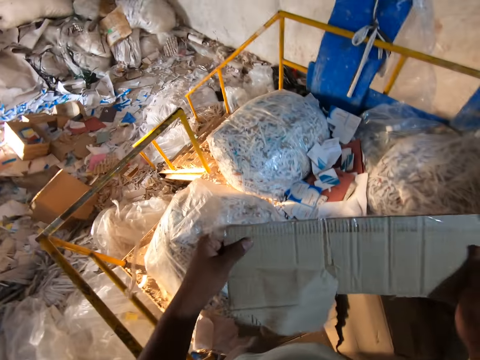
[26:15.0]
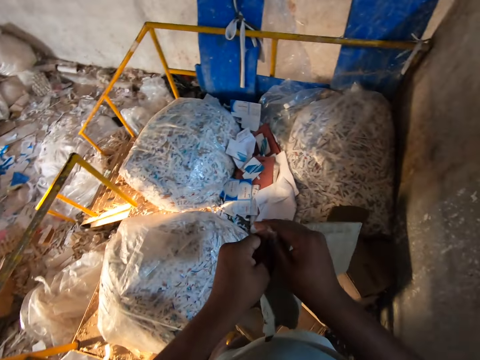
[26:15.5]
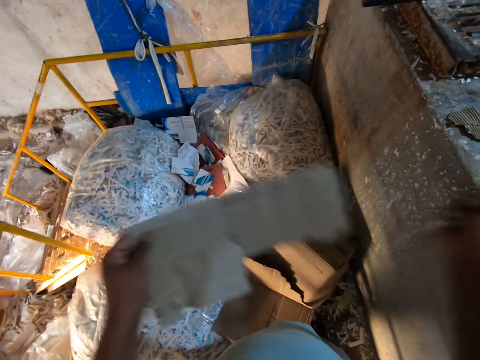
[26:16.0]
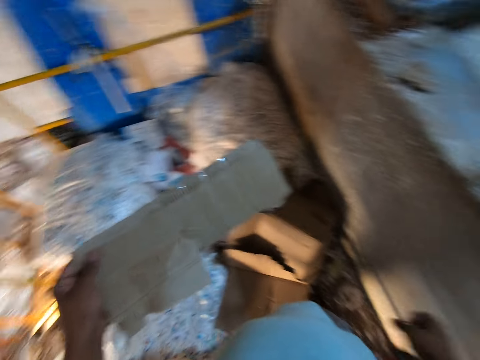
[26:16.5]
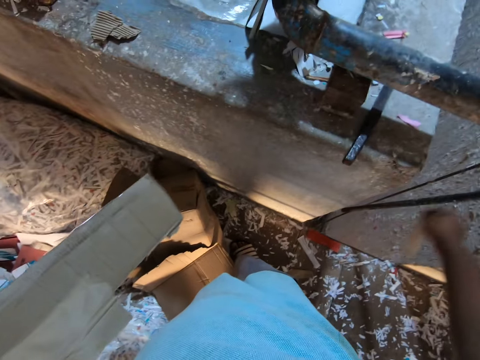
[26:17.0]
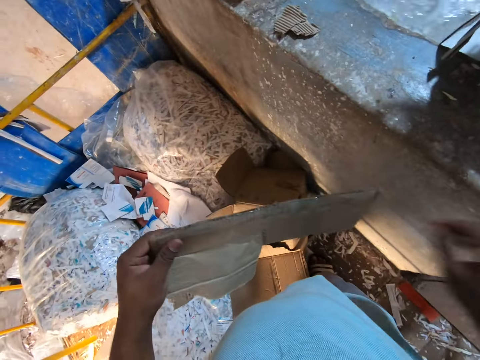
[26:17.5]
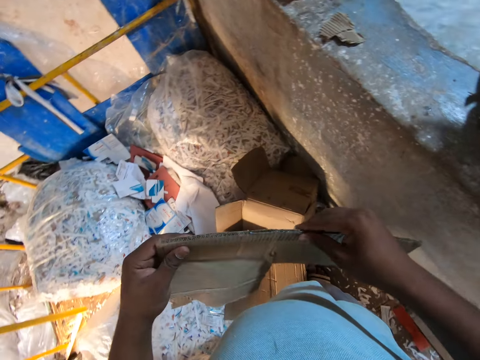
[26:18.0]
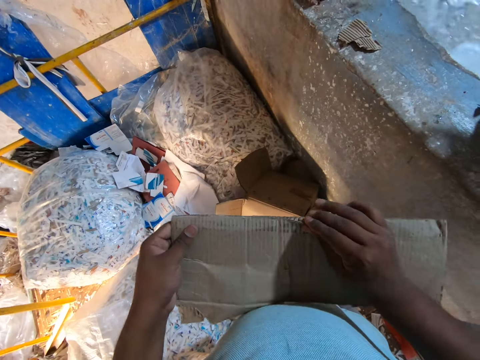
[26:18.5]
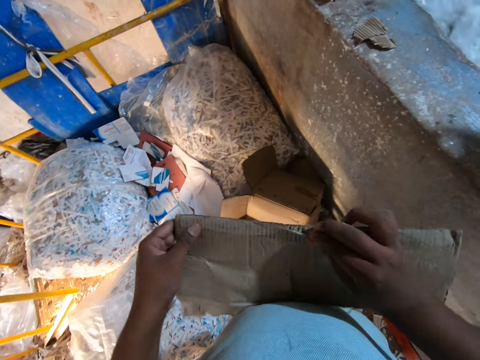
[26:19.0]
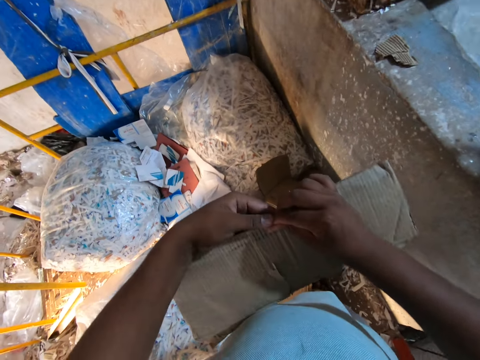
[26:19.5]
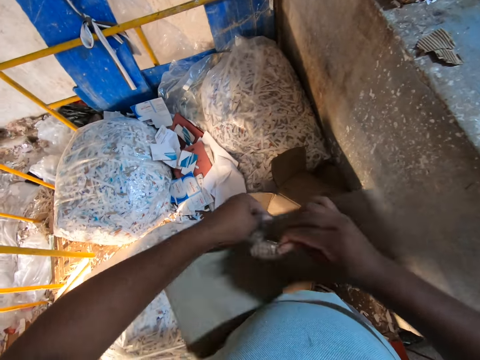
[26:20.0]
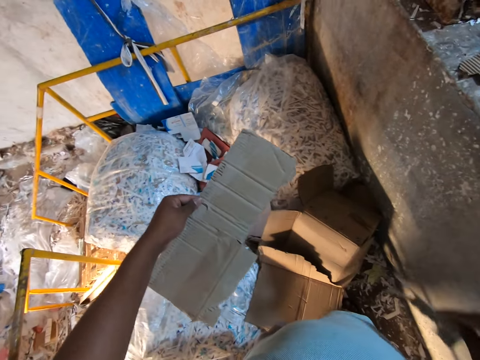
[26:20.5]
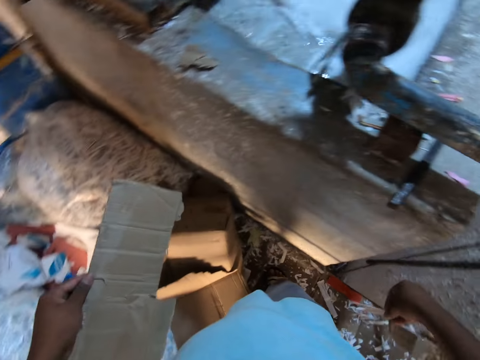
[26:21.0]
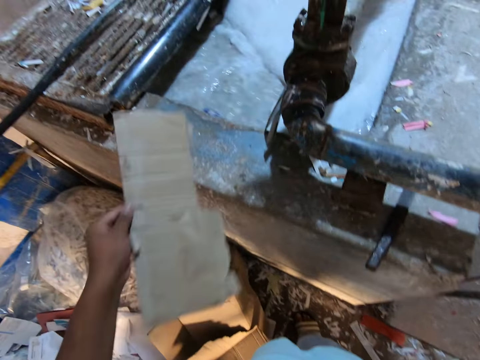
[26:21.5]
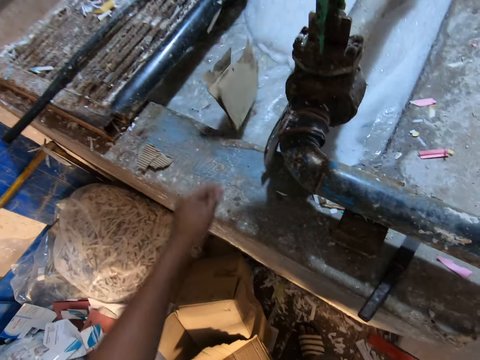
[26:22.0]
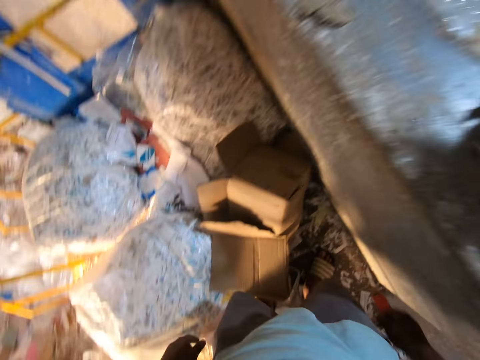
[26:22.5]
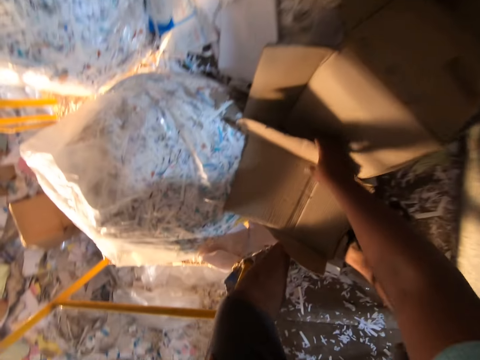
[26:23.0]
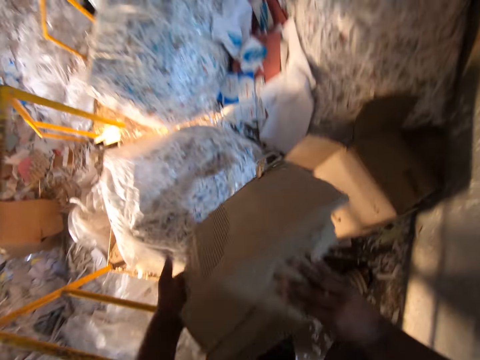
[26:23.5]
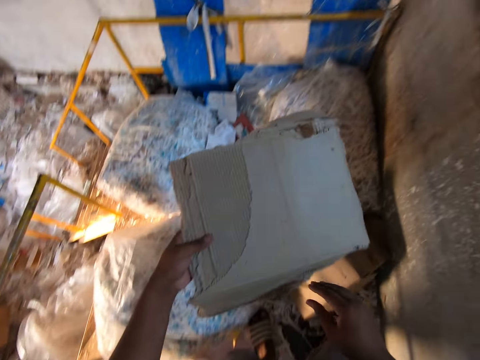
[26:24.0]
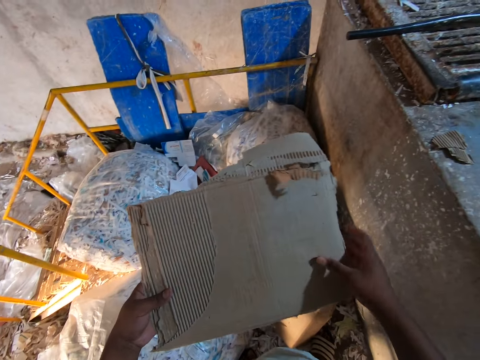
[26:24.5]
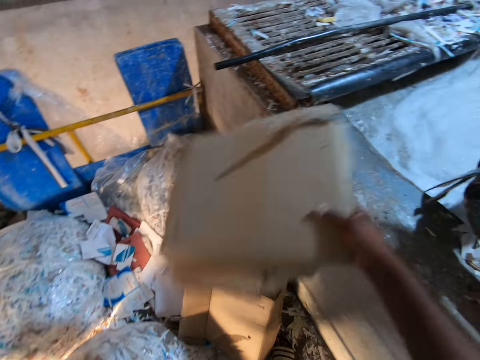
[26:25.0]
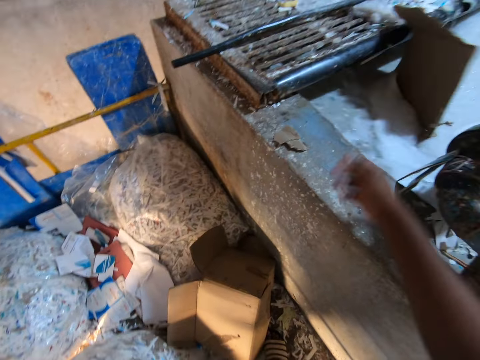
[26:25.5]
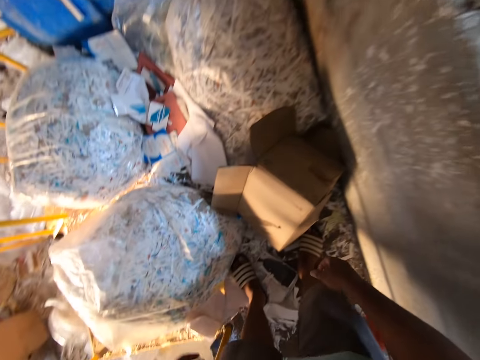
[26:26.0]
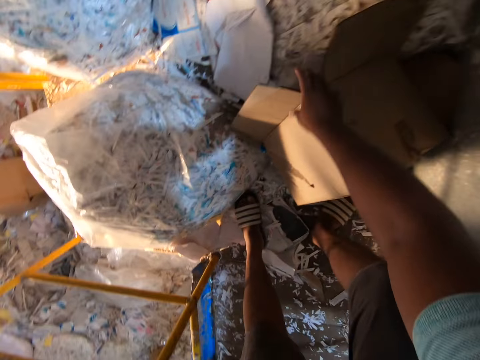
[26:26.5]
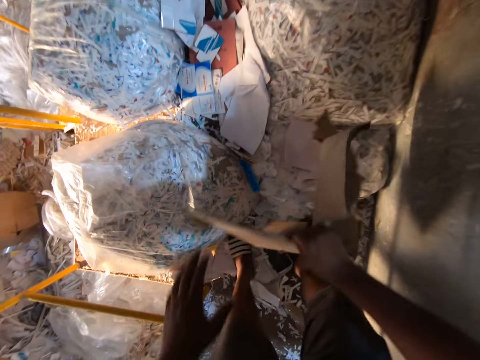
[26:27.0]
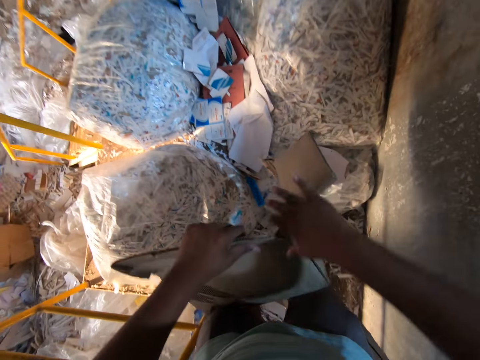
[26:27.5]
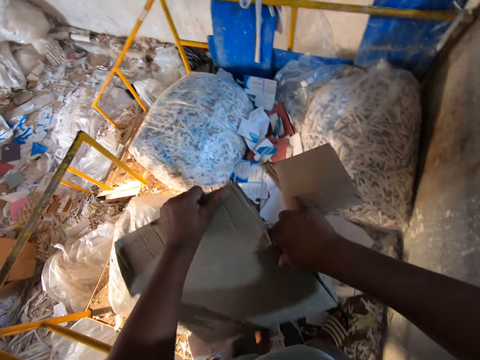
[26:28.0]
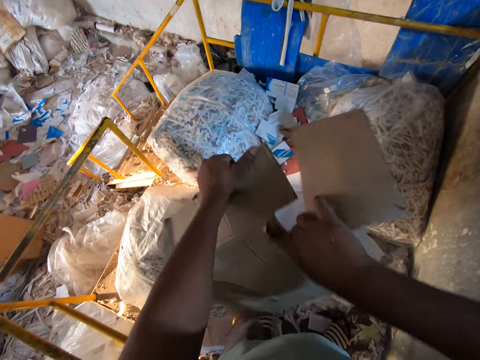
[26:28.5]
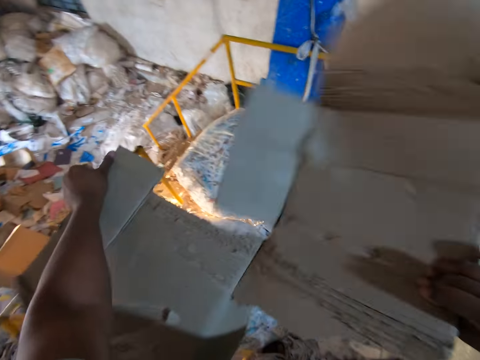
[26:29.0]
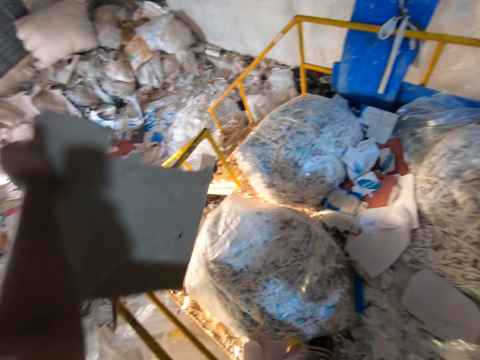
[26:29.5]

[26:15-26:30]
The camera wearer throws the tape on the floor. He passes the carton or box in his right hand to his left hand, and peels the tape from the carton with his right hand. He holds a piece of the box. He throws the tape on the floor, and looks around. He holds the carton in his left hand with his right hand, and peels the carton in his left hand with his right hand. He removes the tape from the box. He peels the carton with his right hand. He throws the tape on the floor, and looks around. He drops the carton in his left hand into the mixture in the concrete block. He picks up the carton from the deposit of papers with his right hand, and passes the carton from his right hand to his left hand. He looks at the piece of the box. He holds the carton with his right hand, and drops the carton in his right hand into the mixture in the concrete block. He picks up the carton from the deposit of papers with his right hand, holds the carton with his left hand, and tears the carton with his hands.

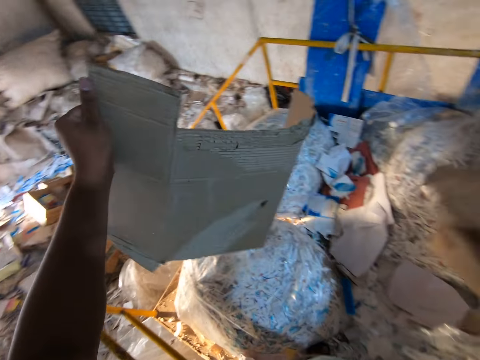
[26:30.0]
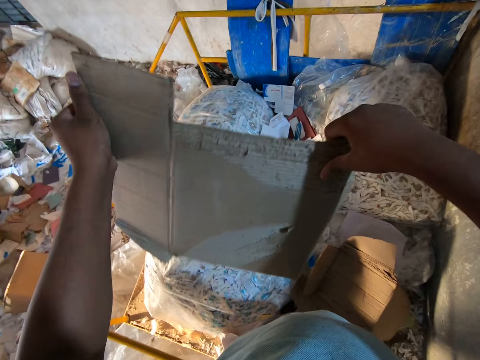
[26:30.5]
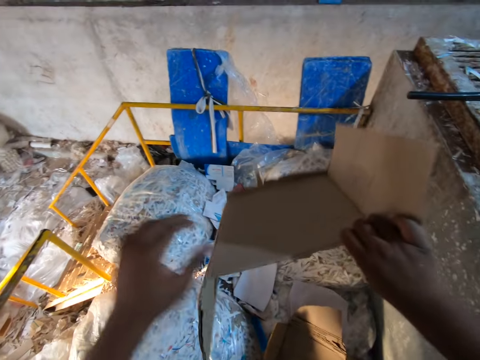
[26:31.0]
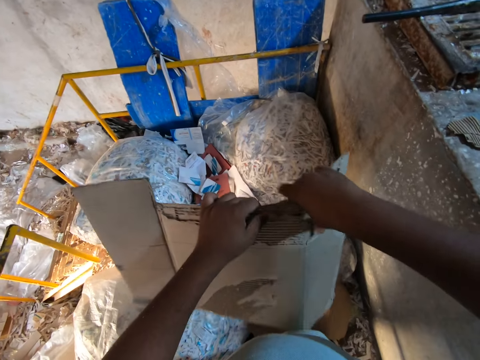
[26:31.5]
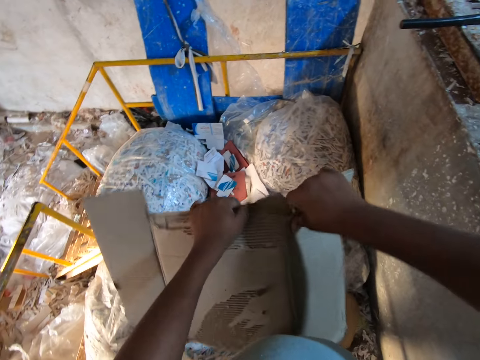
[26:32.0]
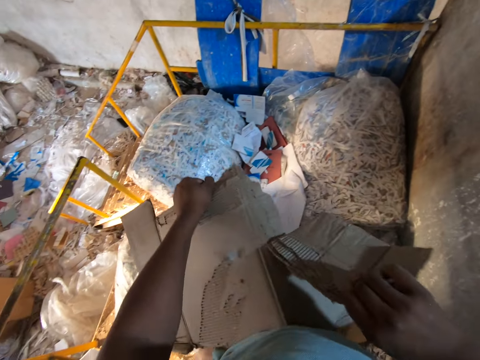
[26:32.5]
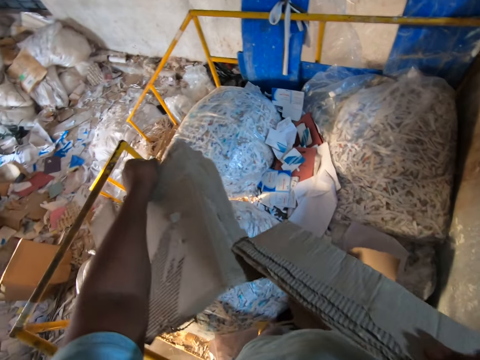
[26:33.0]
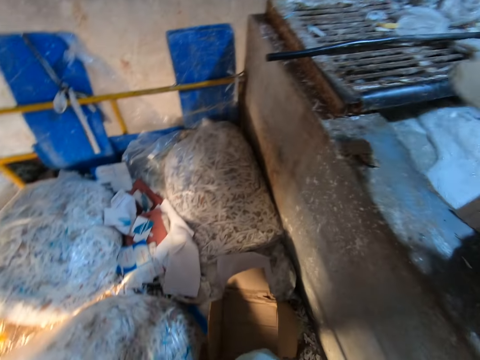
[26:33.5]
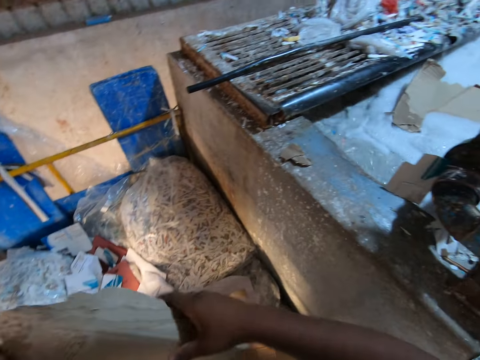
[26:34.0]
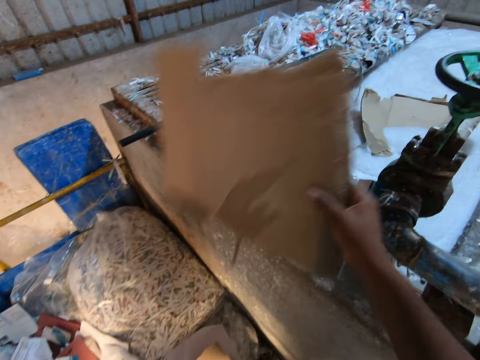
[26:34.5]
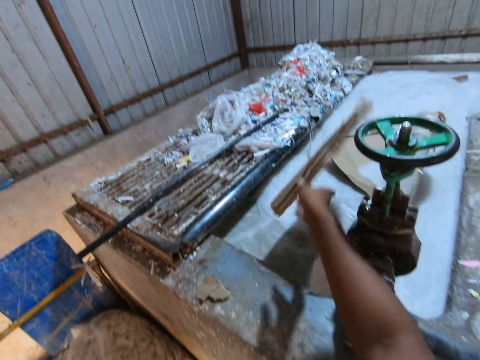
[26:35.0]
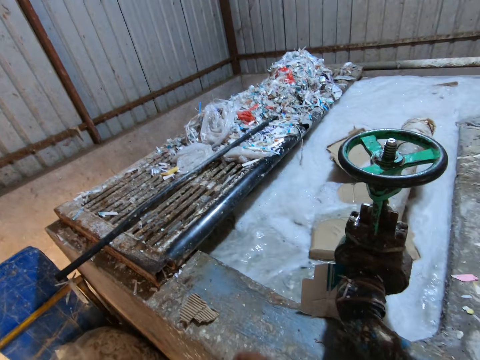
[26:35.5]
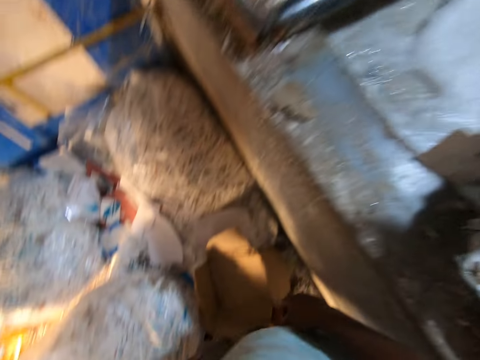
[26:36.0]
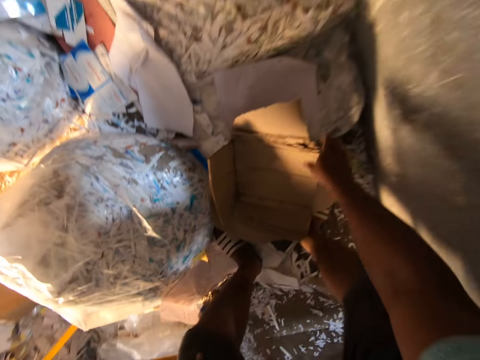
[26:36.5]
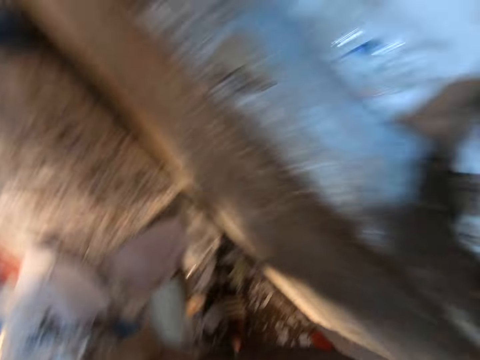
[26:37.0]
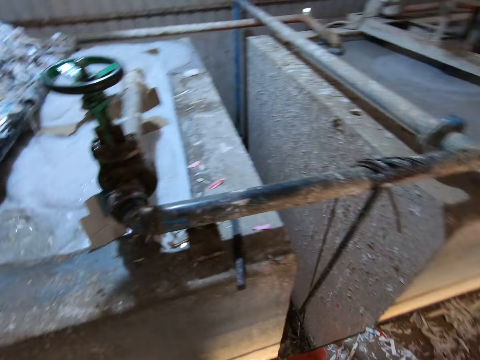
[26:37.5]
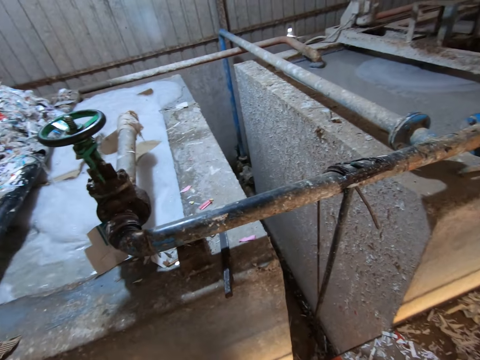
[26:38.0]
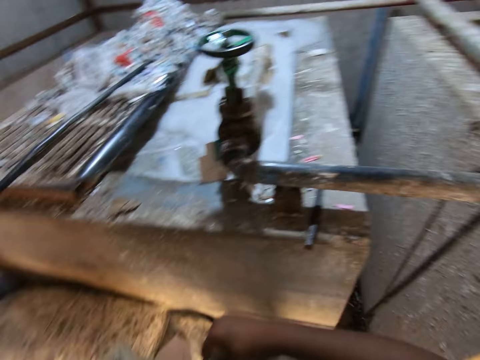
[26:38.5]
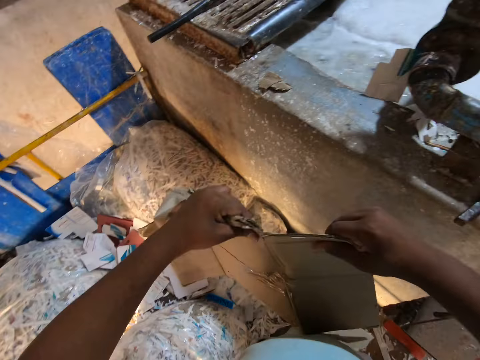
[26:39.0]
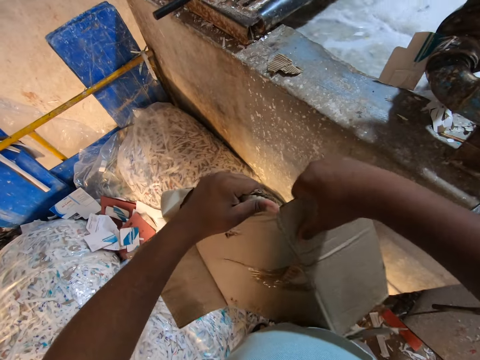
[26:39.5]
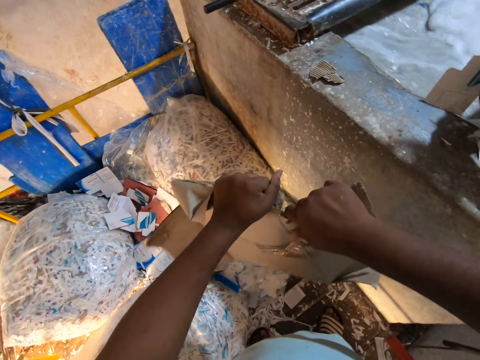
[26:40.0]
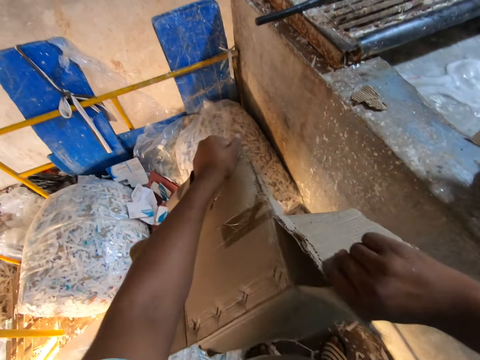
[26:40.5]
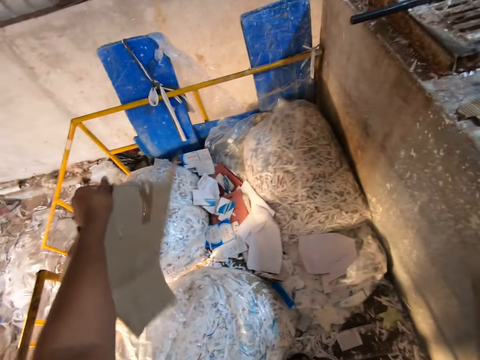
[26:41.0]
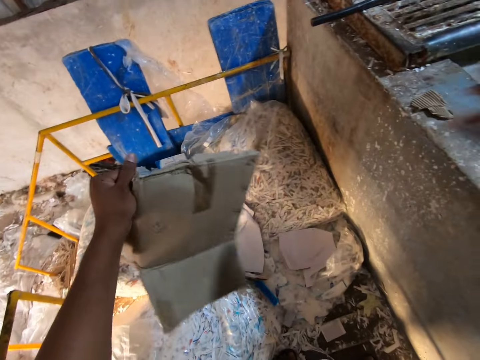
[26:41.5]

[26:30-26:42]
The camera wearer holds the carton or box with his right hand. He throws a piece of the box on the floor. He holds the carton with his left hand, and tears the carton with his right hand. He drops the carton in his right hand into the mixture in the concrete block. He looks around. He passes the carton from his left hand to his right hand, and drops the carton in his right hand into the mixture in the concrete block. He looks around. He picks up the carton from the deposit of papers with his right hand. He looks around. He holds the carton with both hands, tears the carton with both hands, and drops the carton in his right hand into the mixture in the concrete block.
